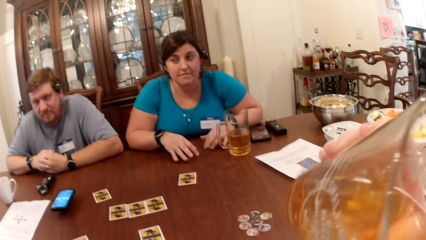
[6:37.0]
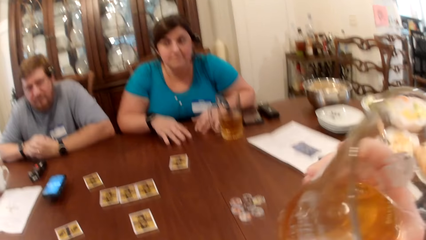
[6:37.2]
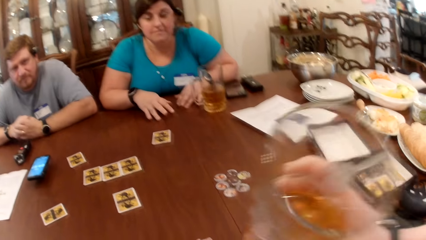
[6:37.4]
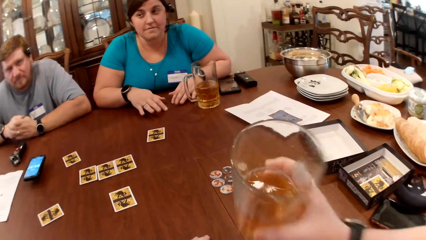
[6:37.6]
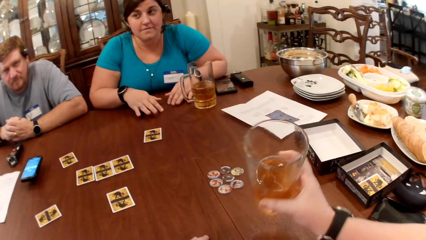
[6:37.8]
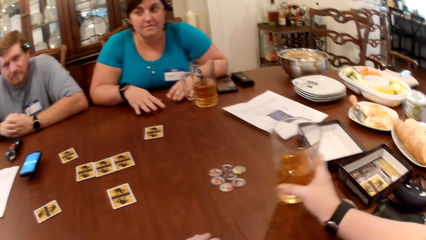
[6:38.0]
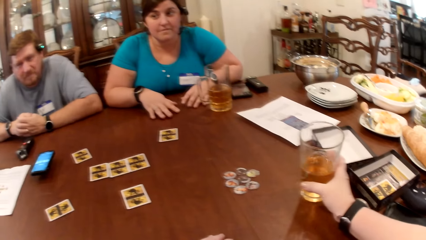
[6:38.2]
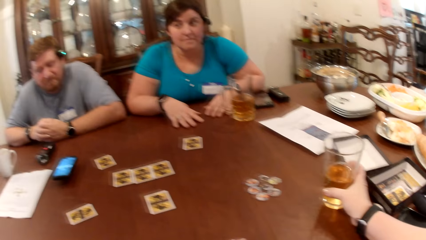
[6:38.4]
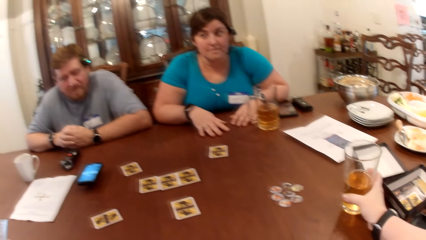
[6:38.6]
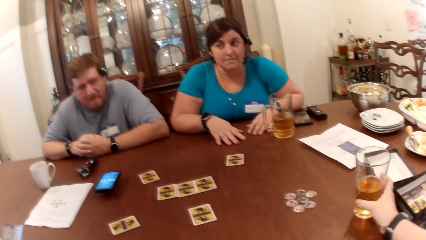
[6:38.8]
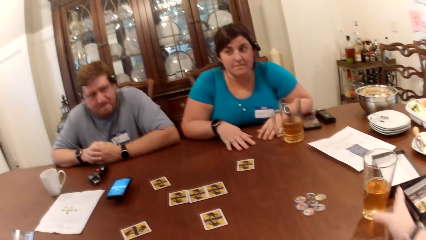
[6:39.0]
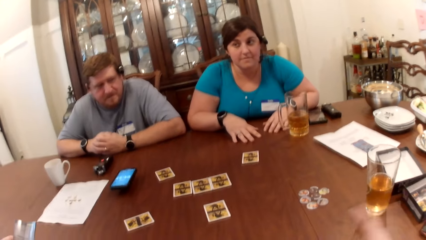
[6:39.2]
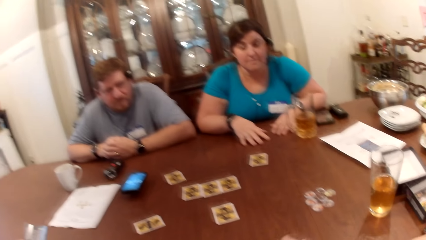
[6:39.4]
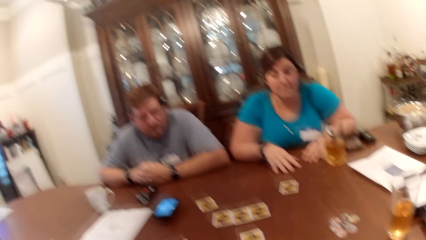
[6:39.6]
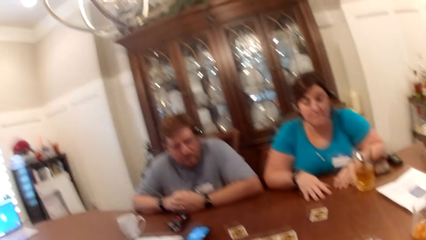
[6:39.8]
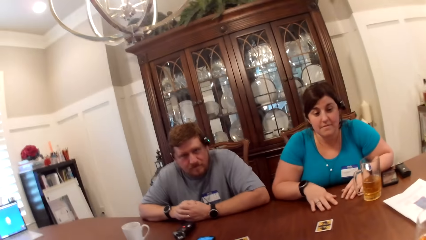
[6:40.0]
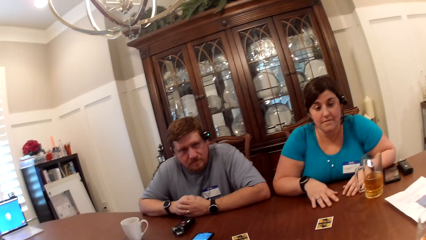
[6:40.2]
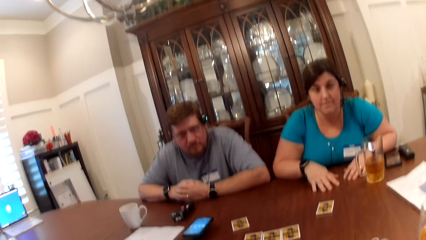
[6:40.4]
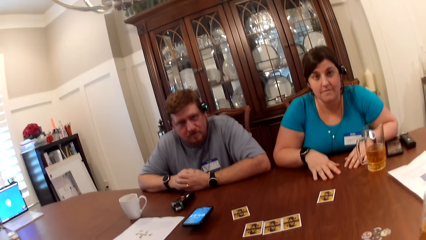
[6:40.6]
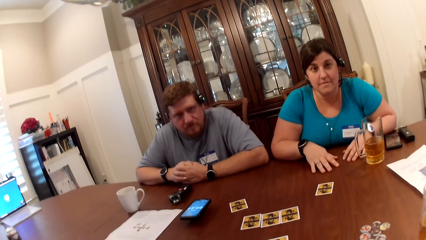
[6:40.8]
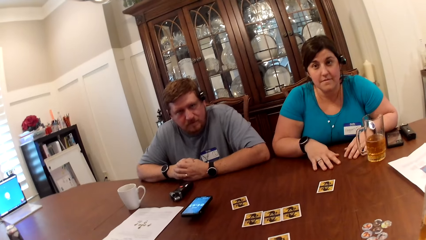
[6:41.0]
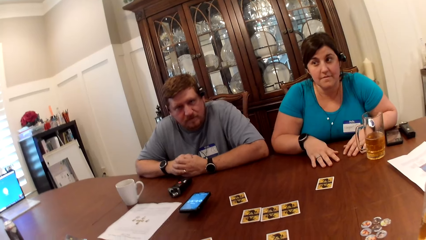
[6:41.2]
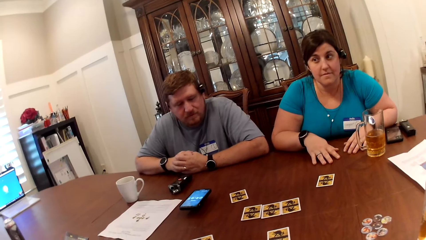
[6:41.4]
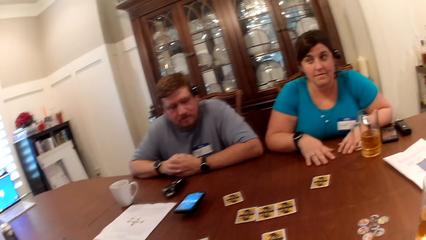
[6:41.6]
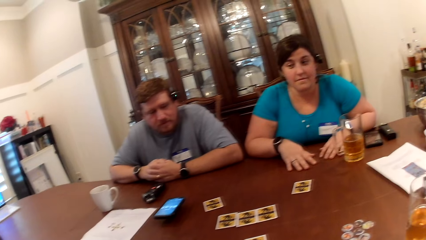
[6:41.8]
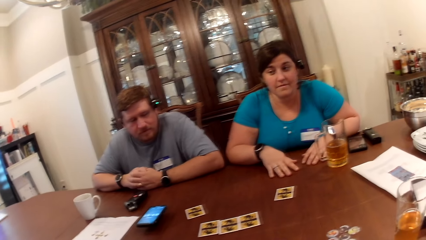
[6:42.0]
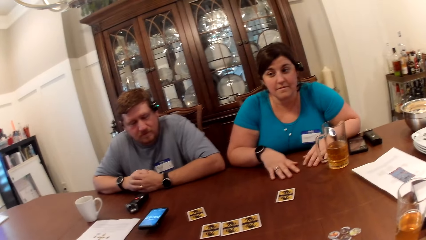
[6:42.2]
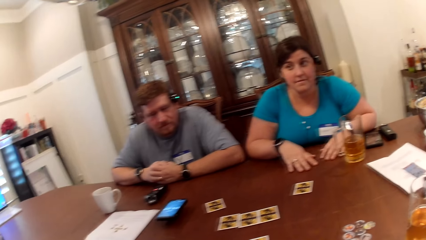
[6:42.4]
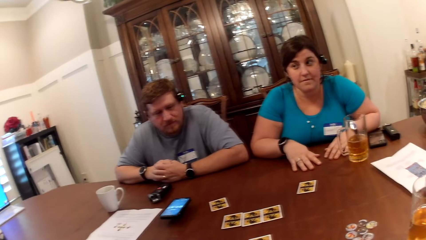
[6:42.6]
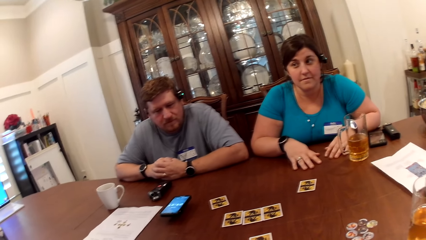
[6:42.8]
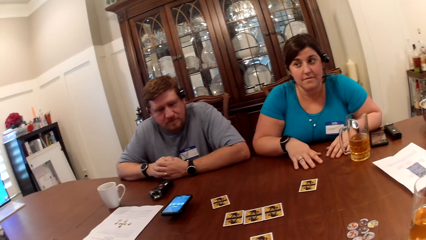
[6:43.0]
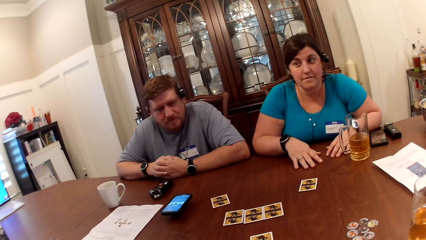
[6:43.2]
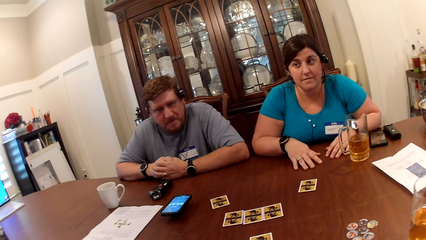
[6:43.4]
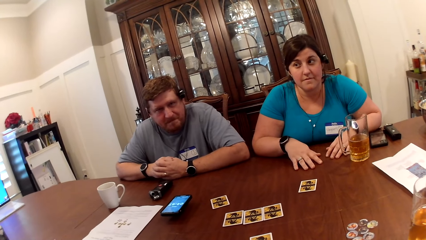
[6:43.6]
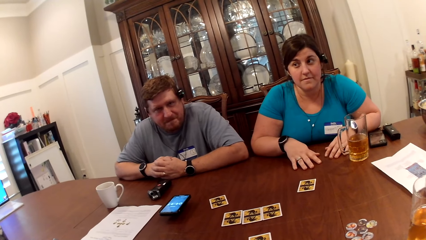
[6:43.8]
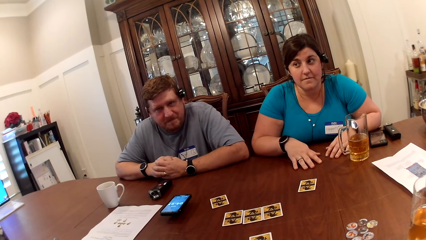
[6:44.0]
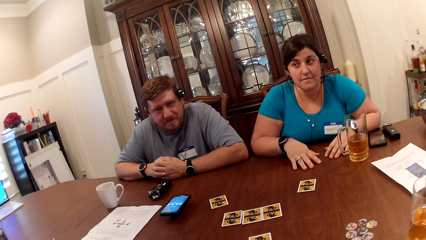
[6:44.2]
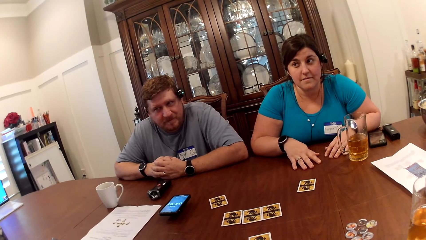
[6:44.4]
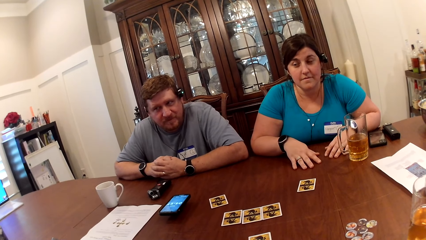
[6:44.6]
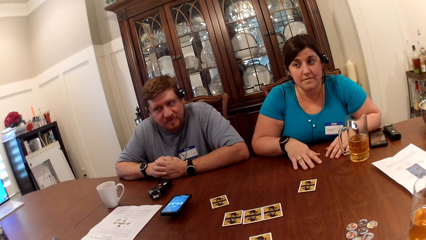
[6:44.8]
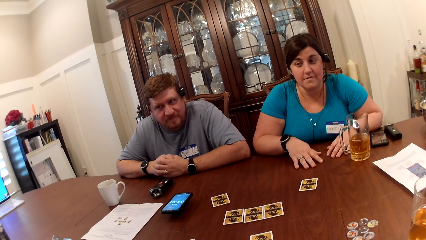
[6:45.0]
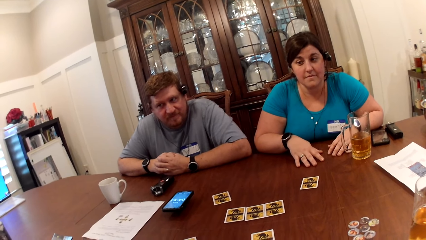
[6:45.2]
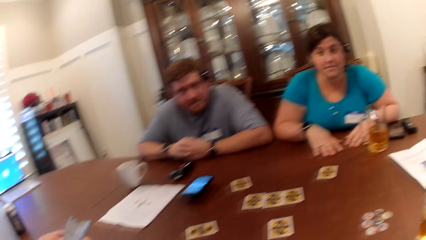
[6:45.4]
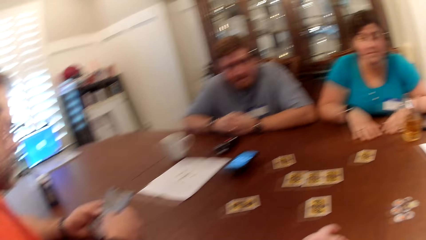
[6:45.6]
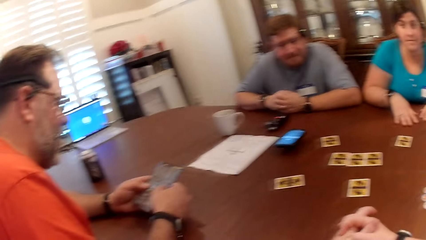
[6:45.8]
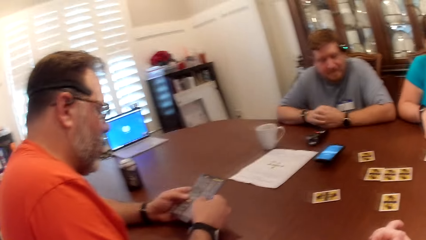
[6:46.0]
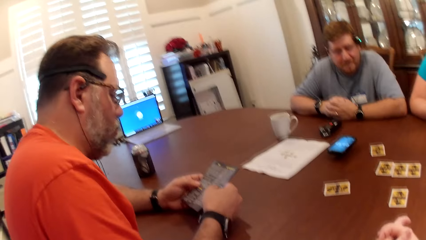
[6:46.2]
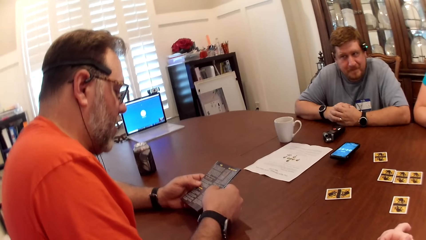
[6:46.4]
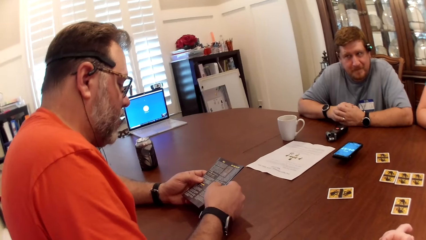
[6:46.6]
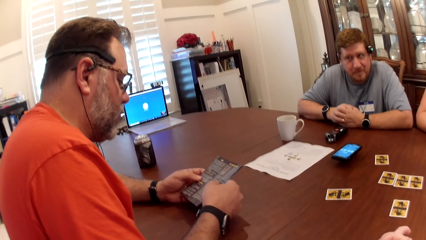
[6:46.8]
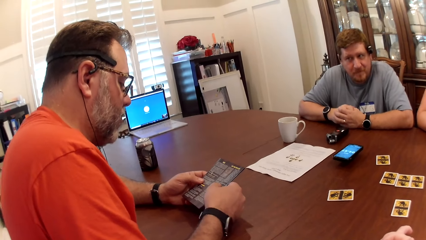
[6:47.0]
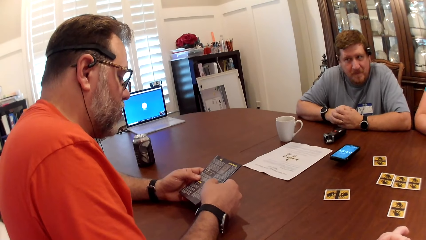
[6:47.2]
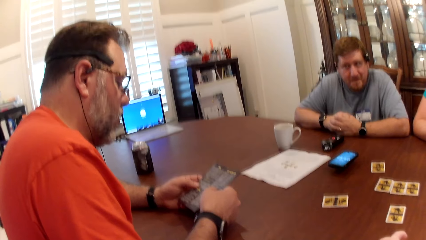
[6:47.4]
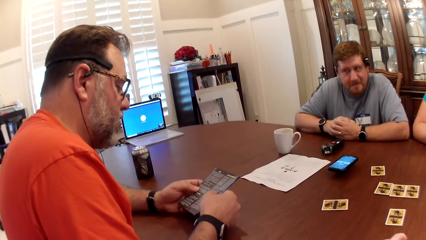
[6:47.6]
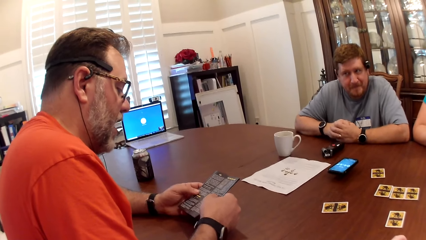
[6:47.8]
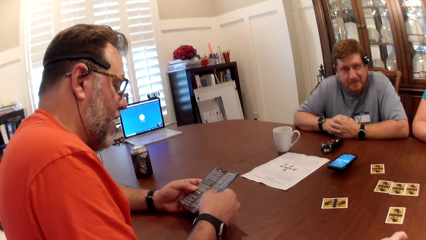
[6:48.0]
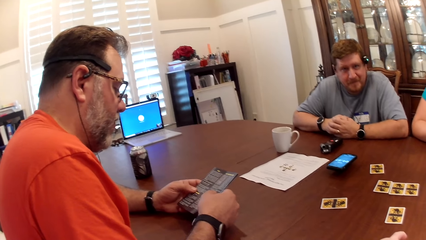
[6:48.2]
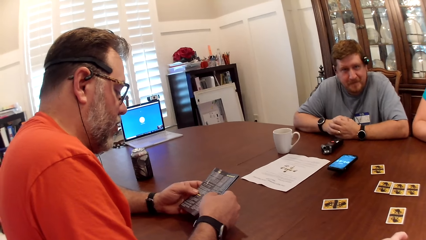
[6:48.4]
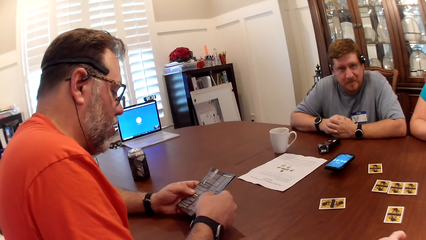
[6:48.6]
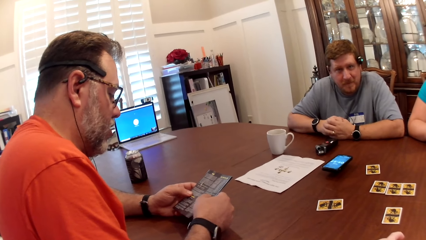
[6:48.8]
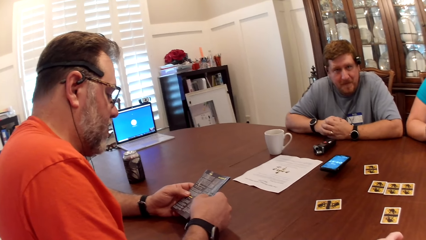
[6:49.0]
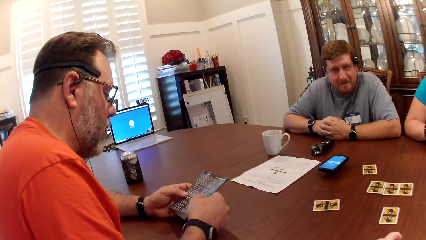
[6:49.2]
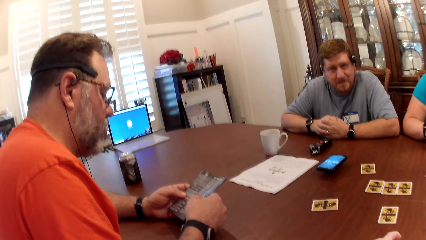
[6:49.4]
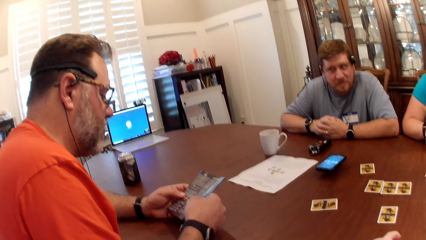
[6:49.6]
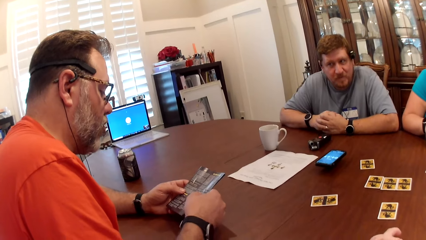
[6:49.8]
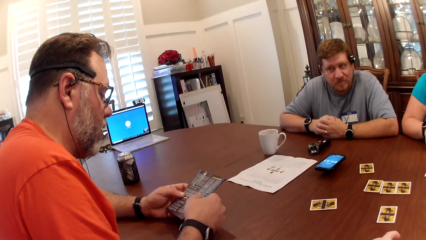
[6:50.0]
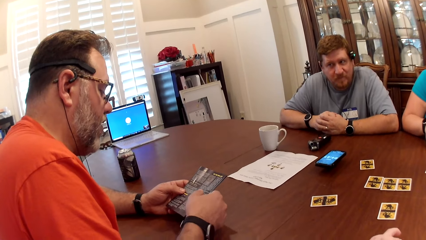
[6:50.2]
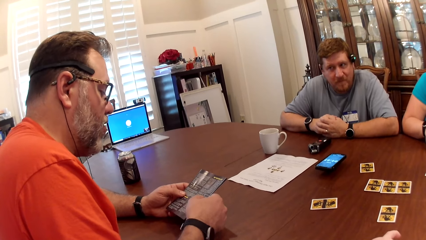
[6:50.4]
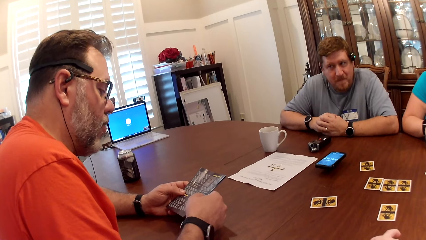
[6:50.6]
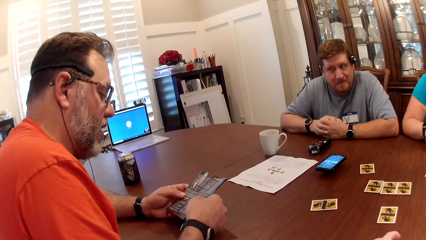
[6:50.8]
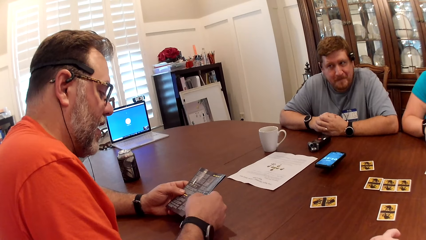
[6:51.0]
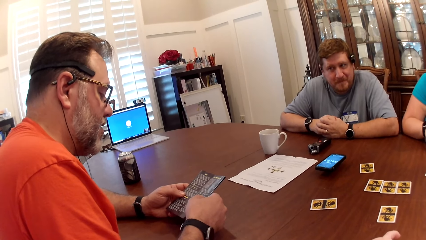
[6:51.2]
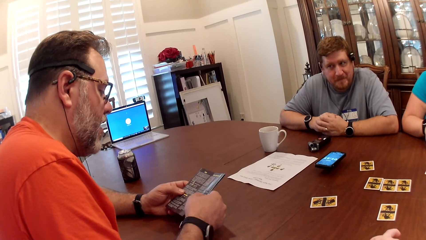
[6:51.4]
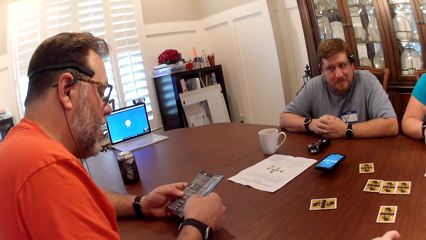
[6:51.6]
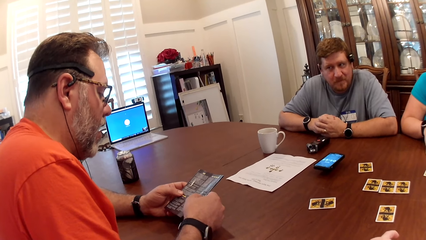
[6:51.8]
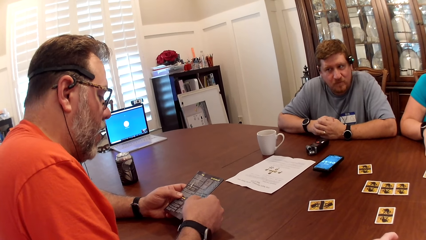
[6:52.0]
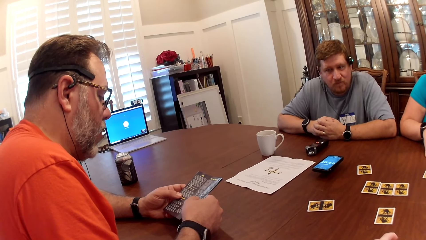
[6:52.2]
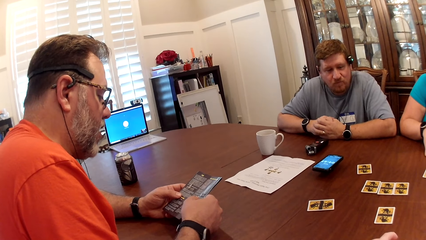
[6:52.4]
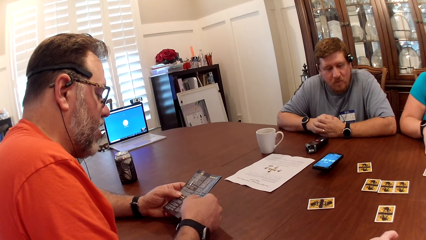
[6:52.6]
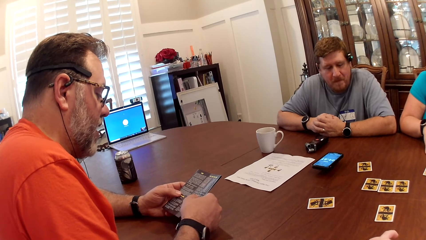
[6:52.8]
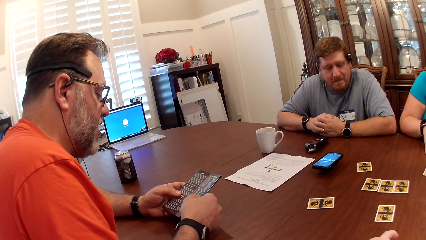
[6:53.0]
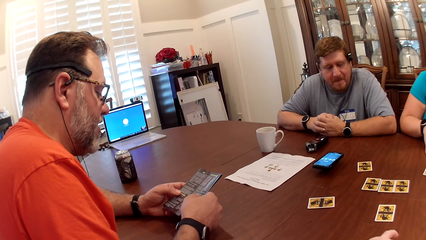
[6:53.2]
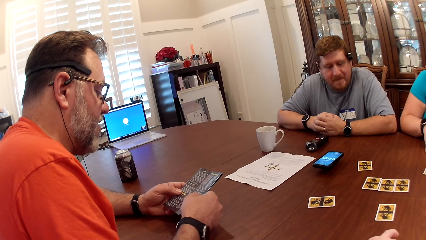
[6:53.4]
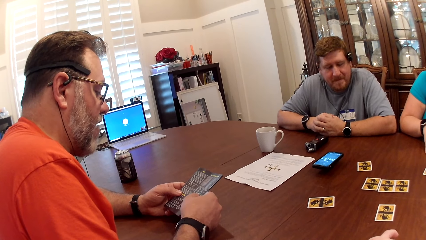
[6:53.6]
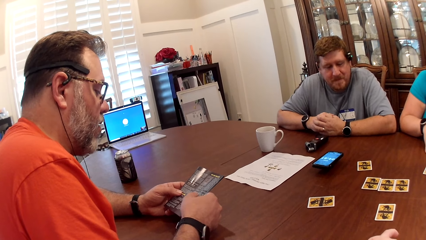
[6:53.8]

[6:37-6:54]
The camera wearer lowers the cup of beer in her right hand on the table. A man reads an article.
